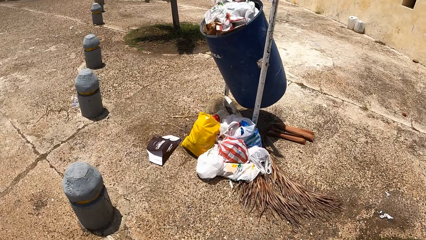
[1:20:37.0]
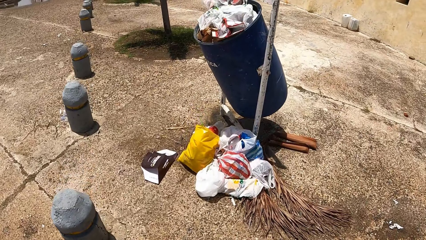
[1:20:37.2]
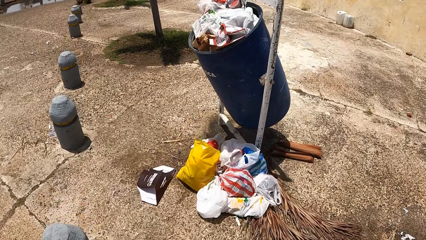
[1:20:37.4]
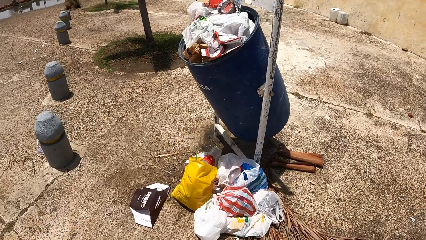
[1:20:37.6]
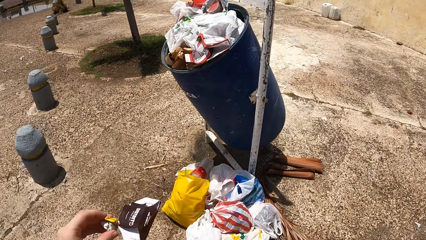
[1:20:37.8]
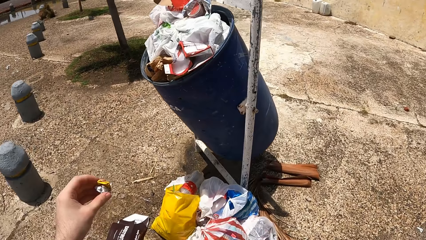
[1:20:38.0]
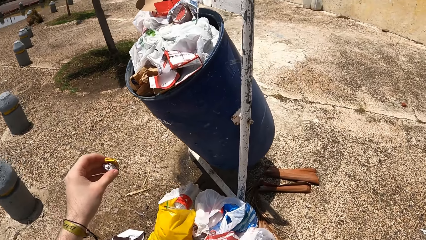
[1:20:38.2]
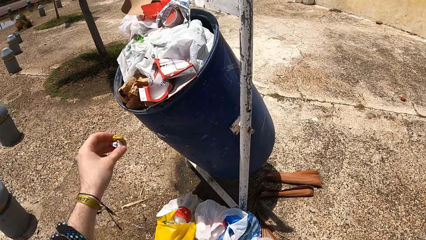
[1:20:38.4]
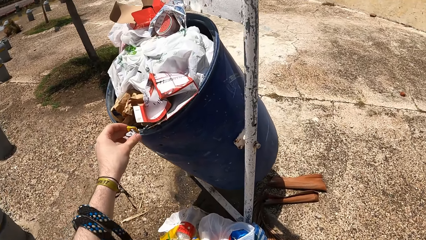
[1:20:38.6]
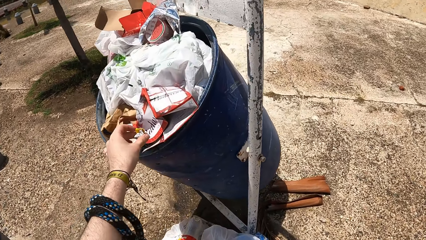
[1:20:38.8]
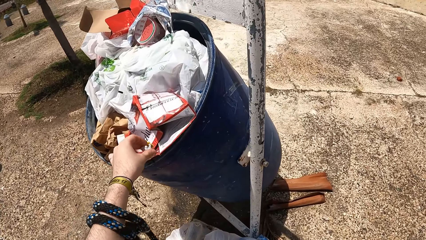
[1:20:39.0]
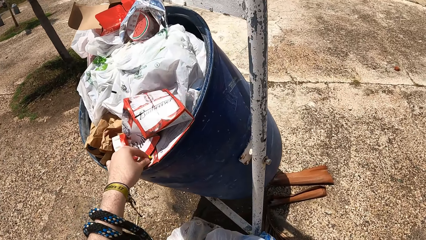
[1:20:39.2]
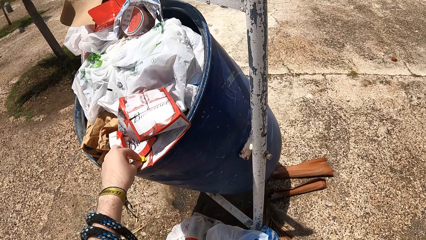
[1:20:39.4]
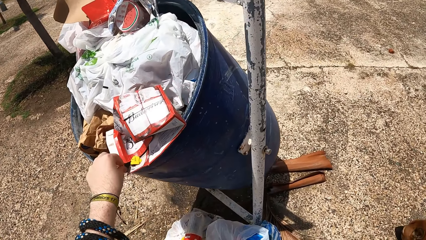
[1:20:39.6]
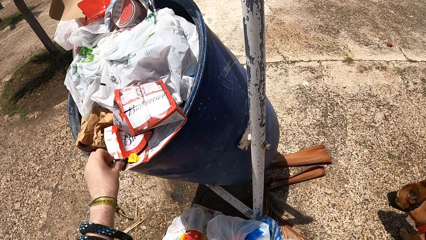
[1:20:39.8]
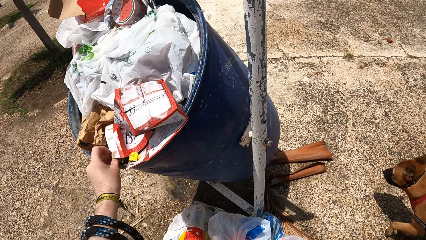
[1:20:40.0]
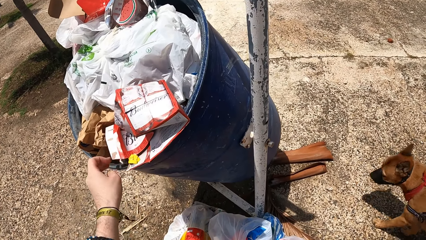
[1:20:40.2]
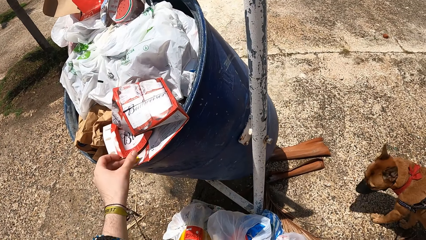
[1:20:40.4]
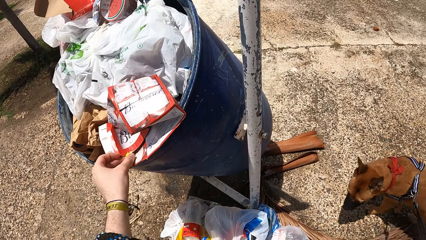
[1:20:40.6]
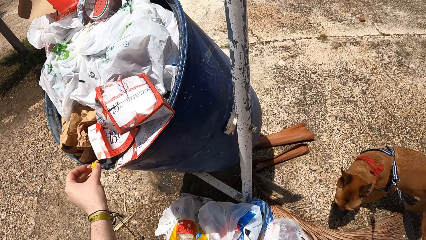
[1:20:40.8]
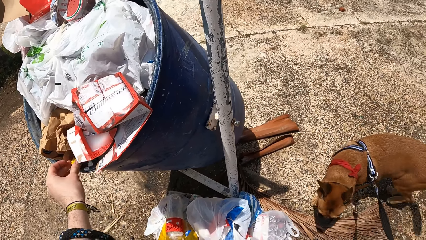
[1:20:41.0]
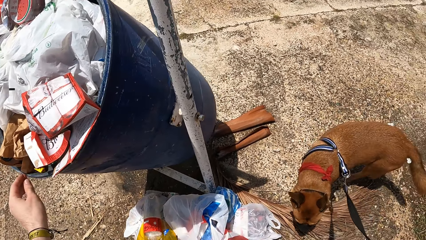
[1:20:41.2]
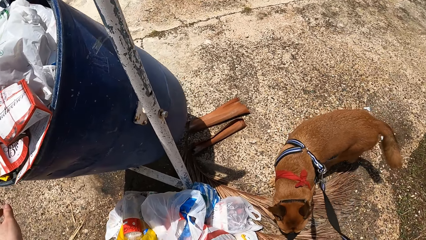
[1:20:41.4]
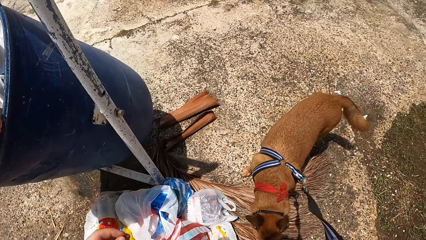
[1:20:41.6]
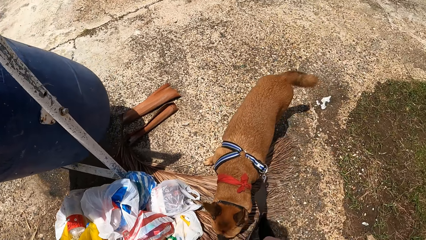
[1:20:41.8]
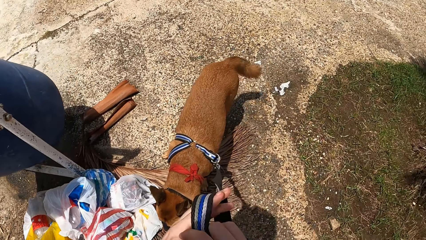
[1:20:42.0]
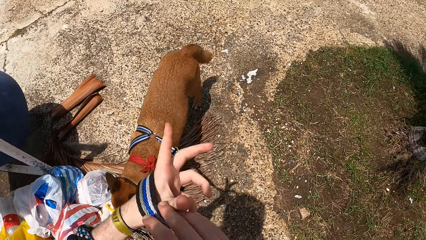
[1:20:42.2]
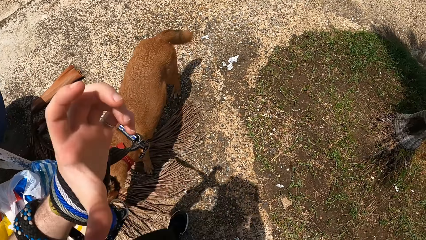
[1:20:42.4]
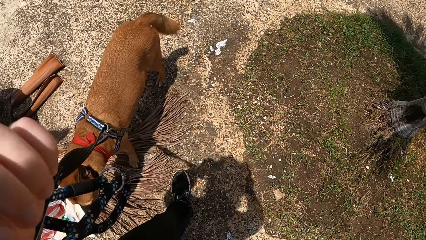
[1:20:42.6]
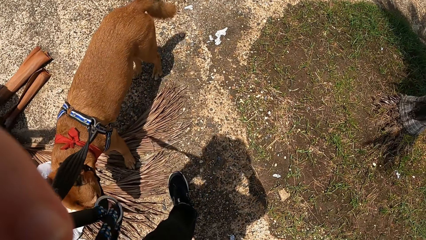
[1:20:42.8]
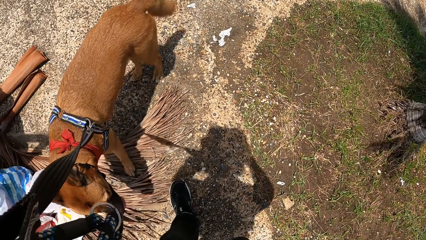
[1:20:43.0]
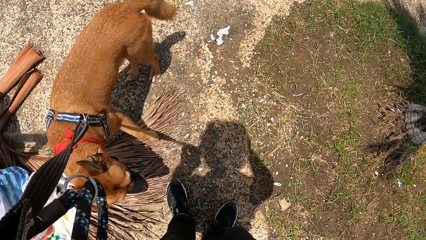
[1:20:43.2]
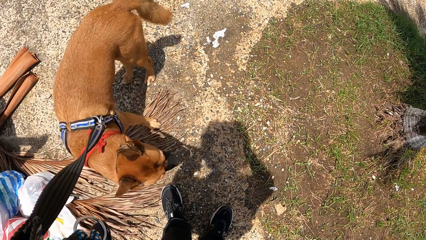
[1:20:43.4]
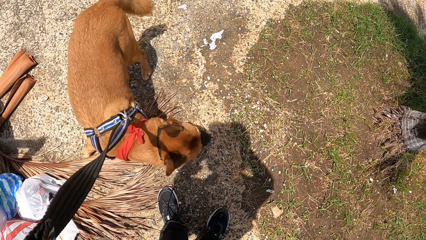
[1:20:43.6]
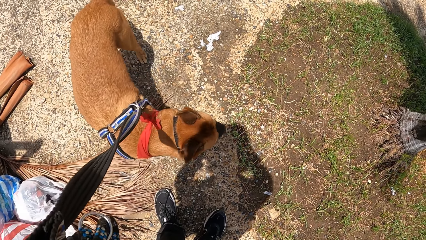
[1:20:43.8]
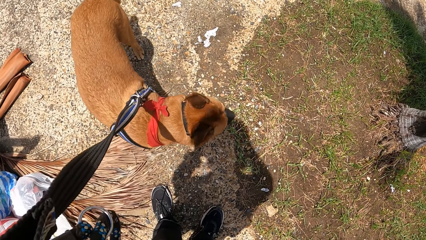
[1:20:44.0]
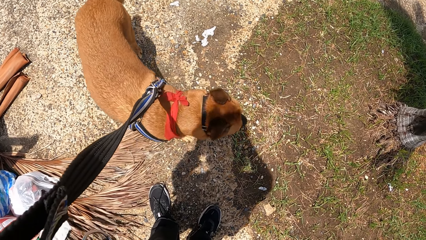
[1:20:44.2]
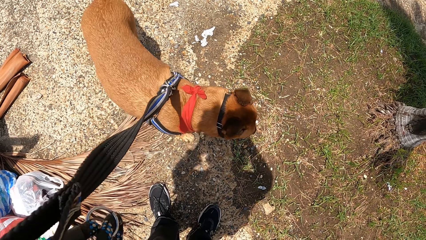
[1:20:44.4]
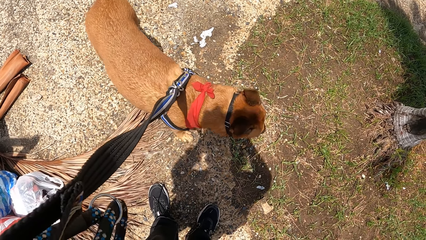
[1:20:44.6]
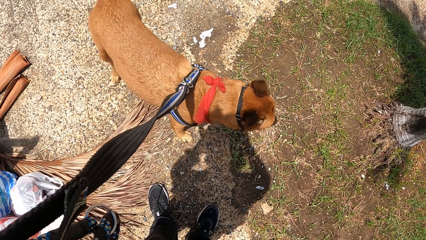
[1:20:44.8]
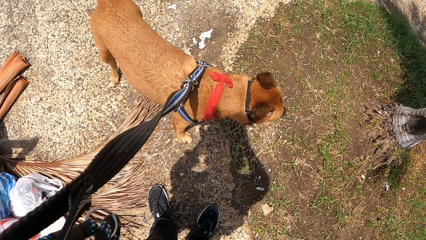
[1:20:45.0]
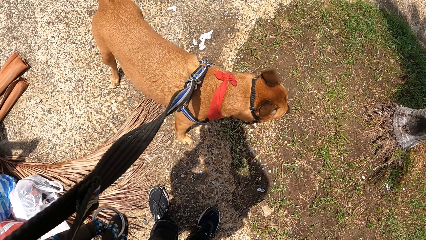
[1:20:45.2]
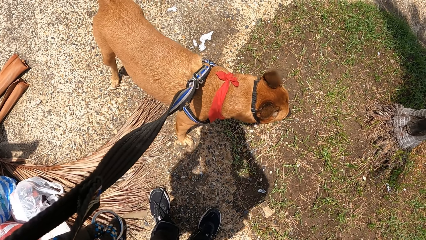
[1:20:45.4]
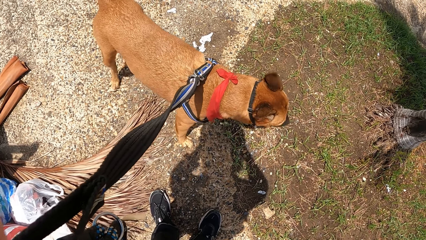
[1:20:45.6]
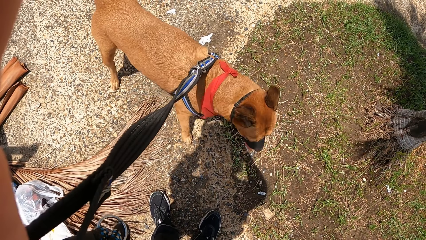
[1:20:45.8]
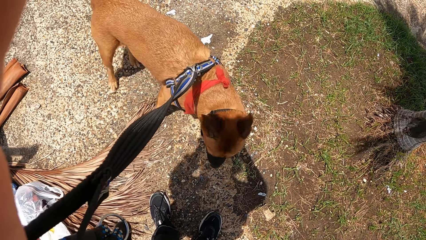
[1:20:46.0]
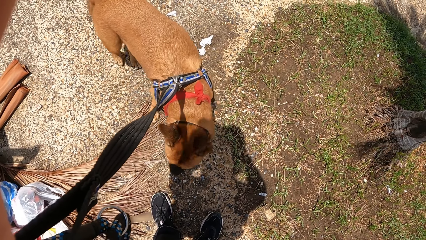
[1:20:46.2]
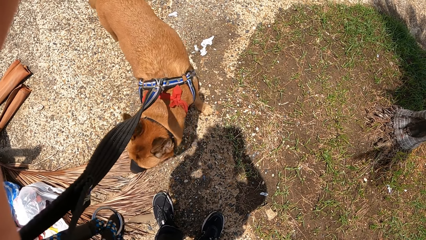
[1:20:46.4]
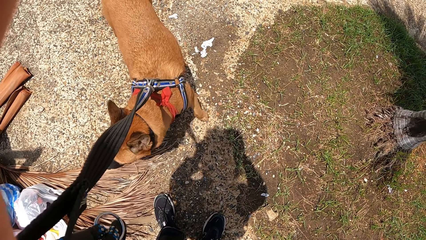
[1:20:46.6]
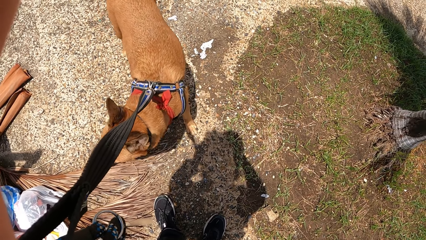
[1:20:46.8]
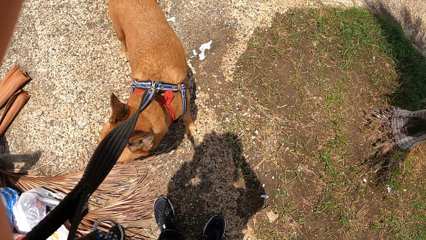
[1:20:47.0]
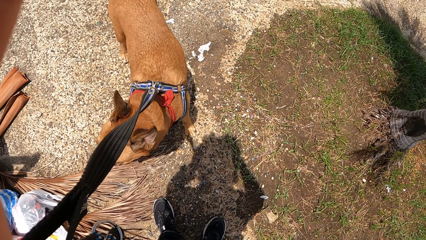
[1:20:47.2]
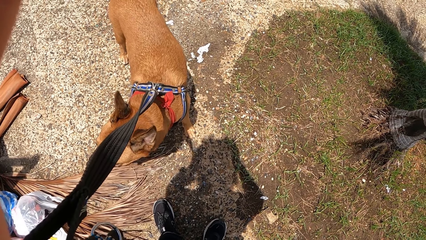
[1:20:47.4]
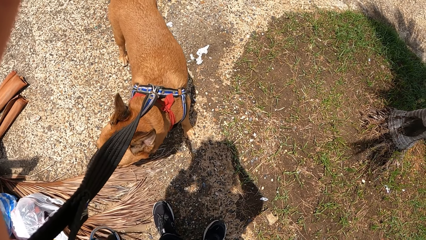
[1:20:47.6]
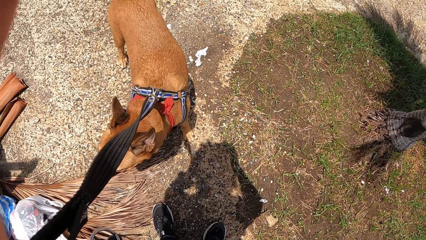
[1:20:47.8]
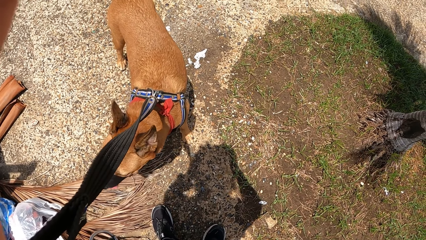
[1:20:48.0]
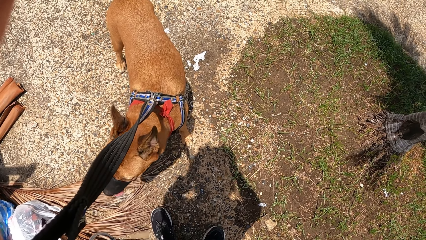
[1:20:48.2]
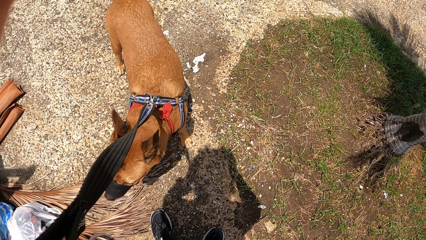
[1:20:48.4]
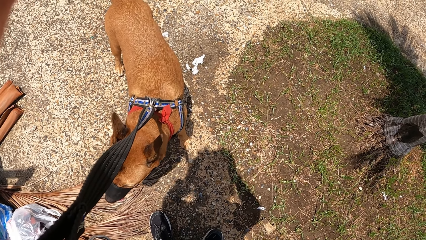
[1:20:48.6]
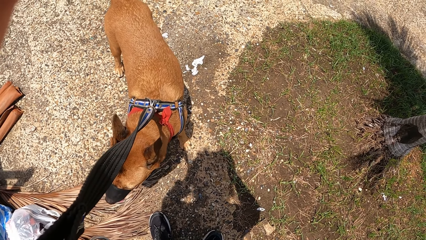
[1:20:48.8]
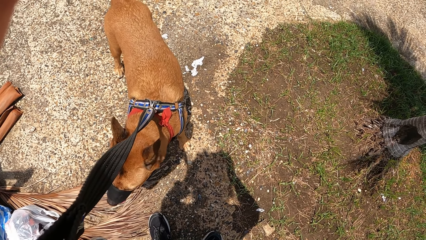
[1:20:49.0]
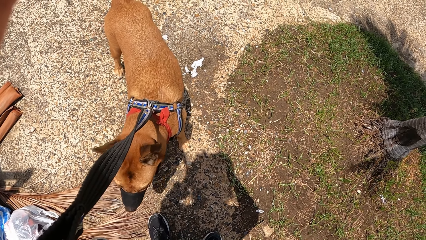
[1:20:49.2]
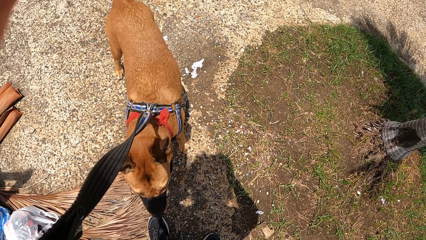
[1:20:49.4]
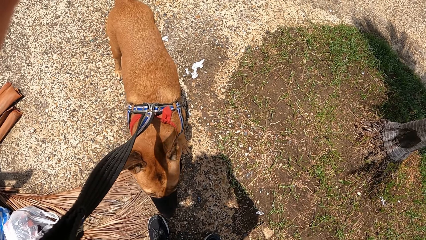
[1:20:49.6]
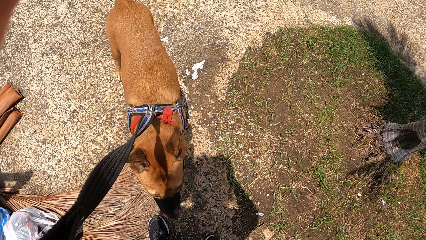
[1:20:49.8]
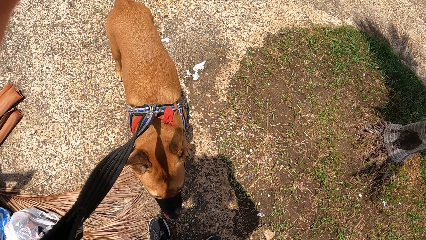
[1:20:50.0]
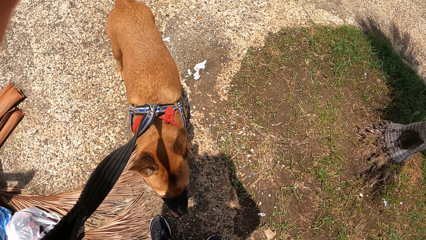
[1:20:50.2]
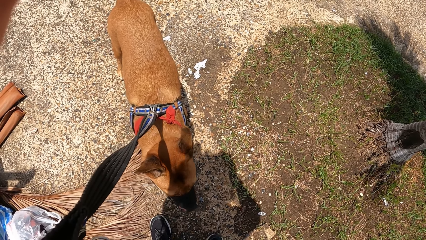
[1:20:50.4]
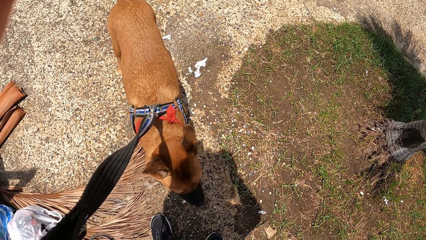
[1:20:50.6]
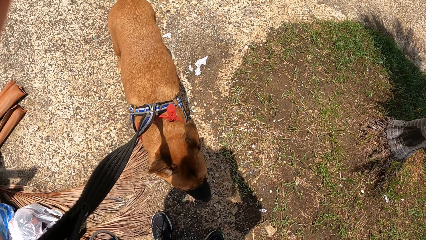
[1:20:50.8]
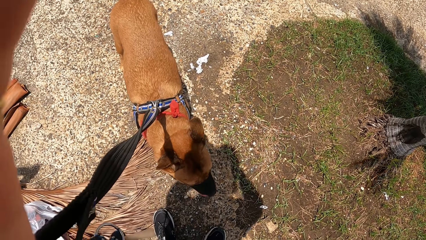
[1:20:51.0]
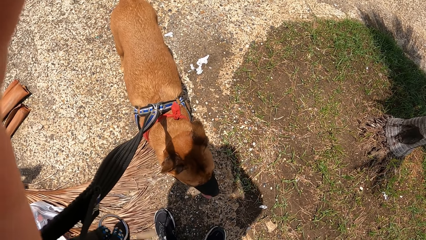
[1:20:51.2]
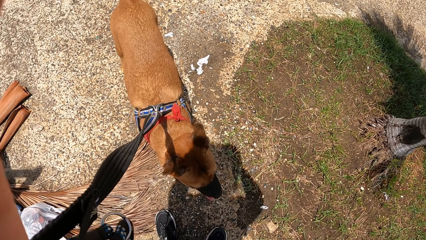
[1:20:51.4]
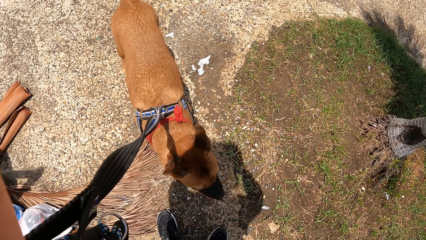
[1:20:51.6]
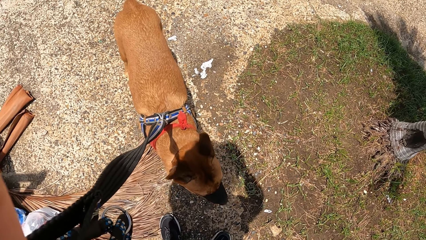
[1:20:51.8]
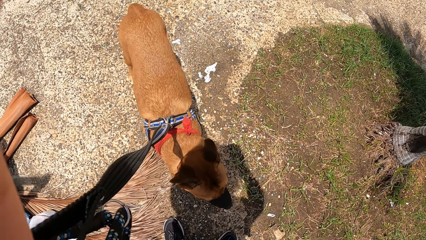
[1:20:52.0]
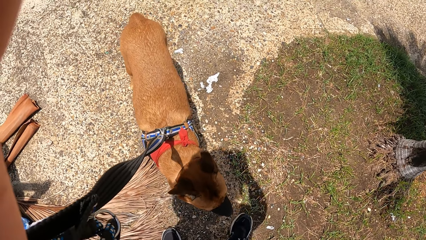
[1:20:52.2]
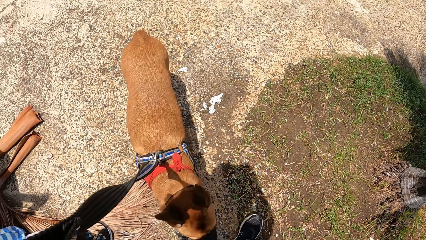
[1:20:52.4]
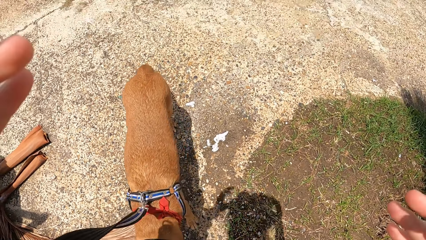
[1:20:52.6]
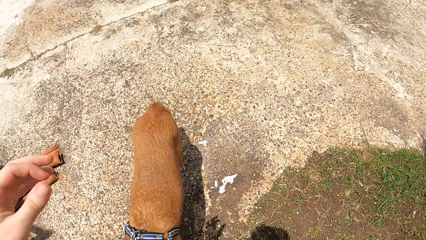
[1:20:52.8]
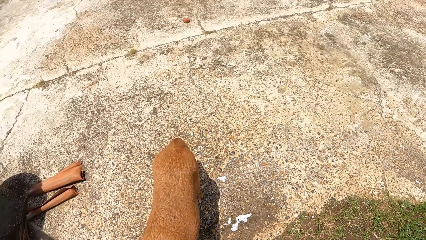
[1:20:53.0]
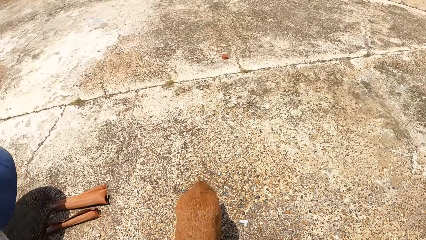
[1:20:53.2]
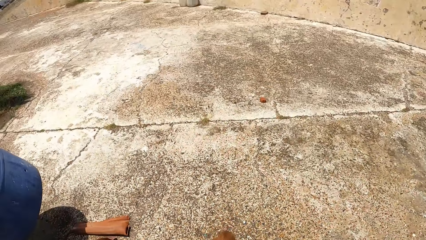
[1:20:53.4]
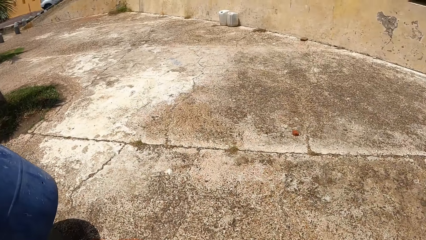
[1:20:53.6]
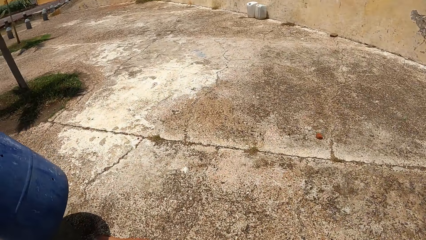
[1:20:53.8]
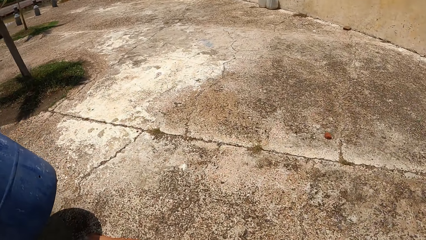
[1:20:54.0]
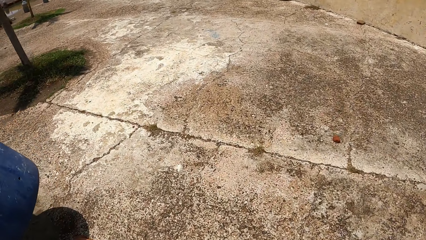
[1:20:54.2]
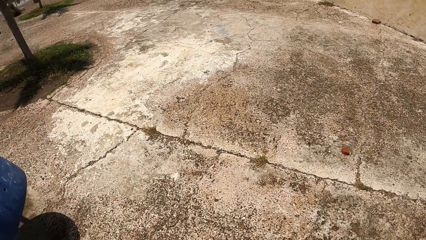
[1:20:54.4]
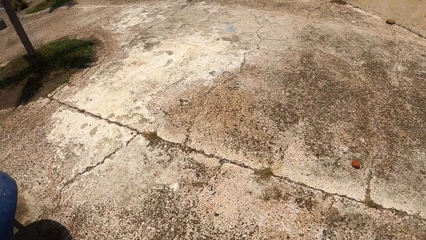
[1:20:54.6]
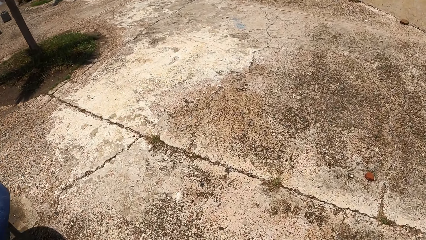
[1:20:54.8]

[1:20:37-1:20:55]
The camera wearer throws dirt or paper in the dustbin. They move the dirt in the dustbin. They hold the dog leash. They adjust the camera. They walk outside with a dog leashed.
